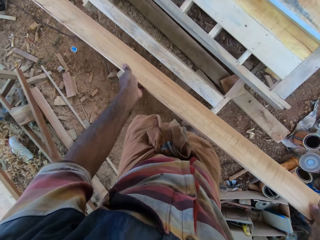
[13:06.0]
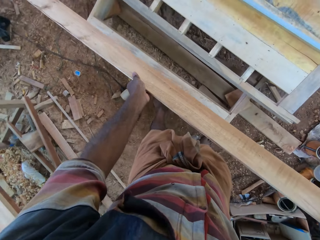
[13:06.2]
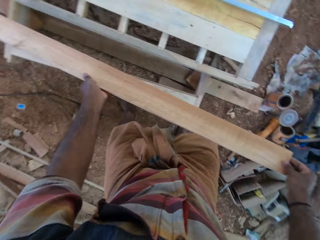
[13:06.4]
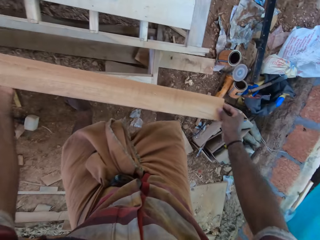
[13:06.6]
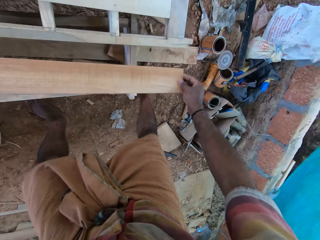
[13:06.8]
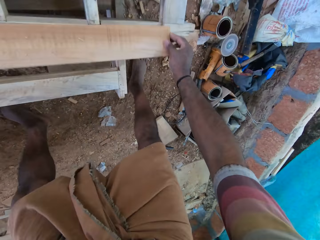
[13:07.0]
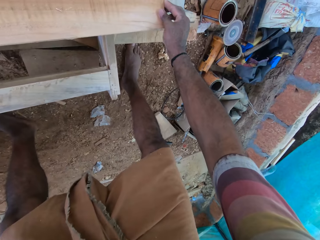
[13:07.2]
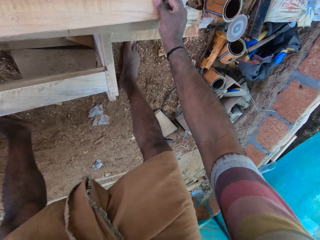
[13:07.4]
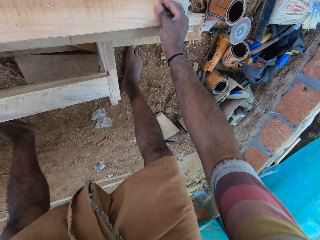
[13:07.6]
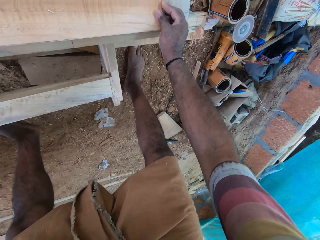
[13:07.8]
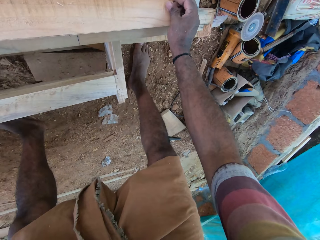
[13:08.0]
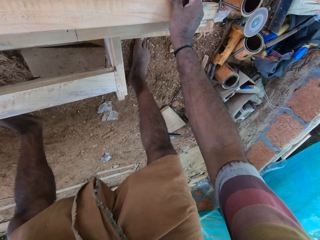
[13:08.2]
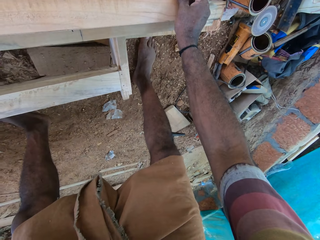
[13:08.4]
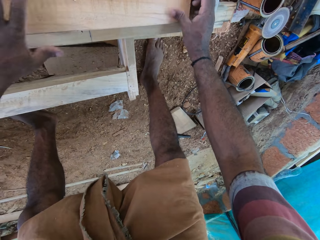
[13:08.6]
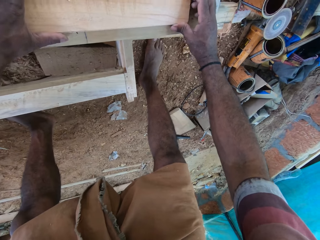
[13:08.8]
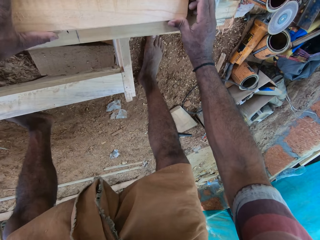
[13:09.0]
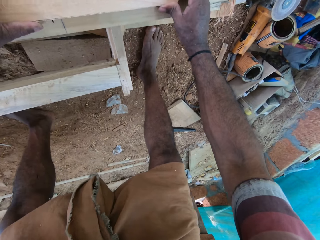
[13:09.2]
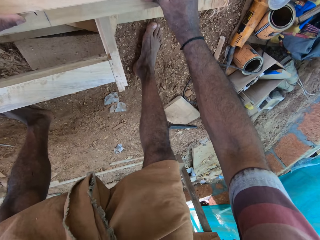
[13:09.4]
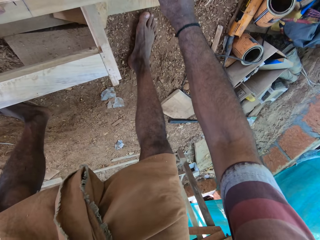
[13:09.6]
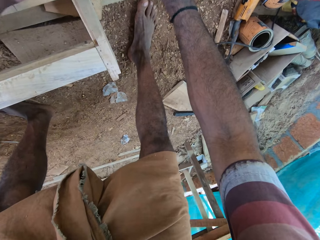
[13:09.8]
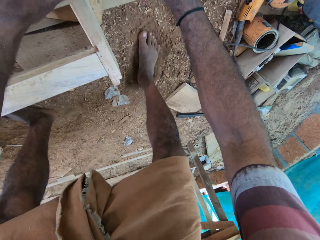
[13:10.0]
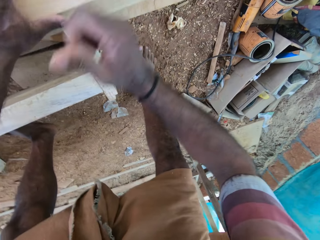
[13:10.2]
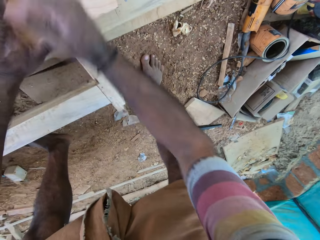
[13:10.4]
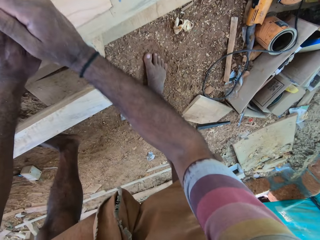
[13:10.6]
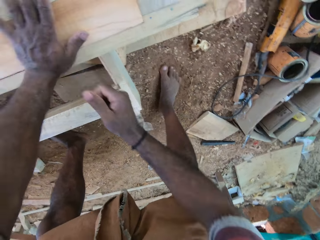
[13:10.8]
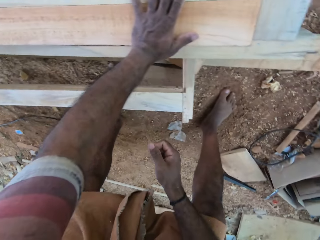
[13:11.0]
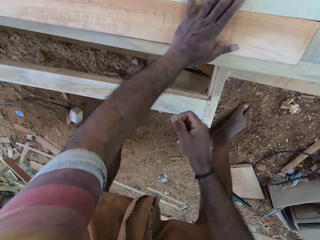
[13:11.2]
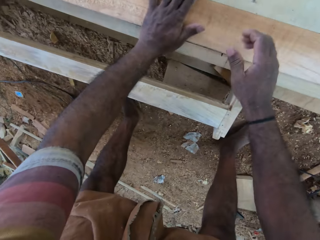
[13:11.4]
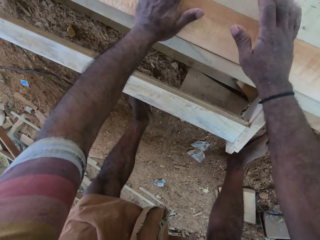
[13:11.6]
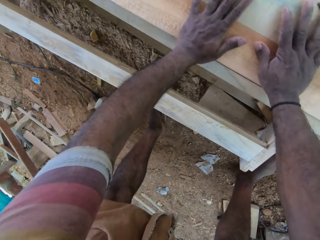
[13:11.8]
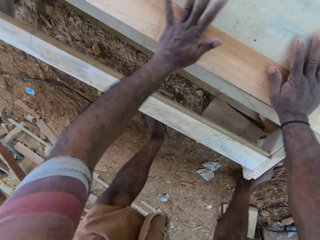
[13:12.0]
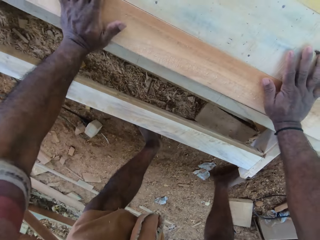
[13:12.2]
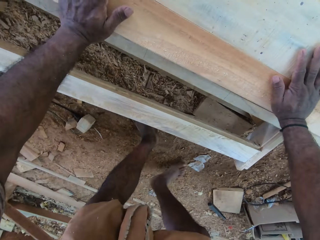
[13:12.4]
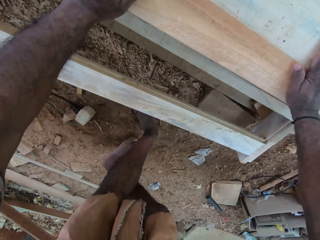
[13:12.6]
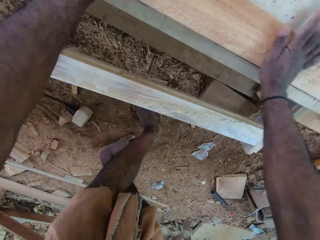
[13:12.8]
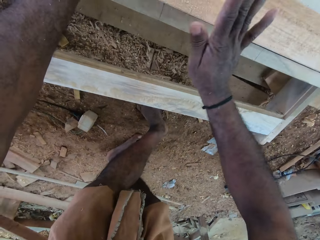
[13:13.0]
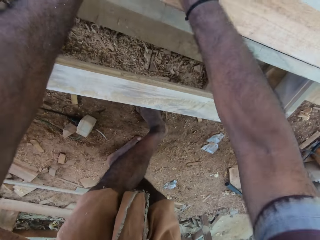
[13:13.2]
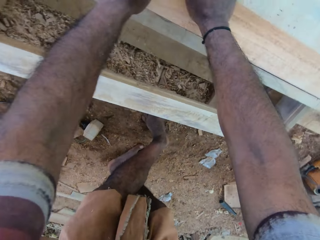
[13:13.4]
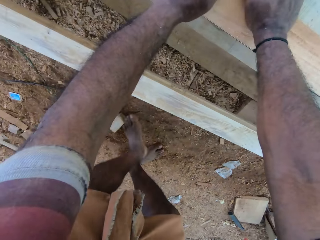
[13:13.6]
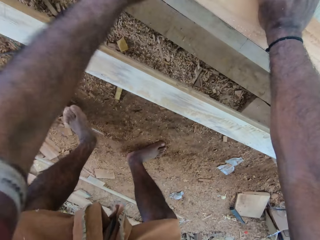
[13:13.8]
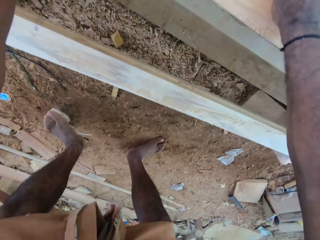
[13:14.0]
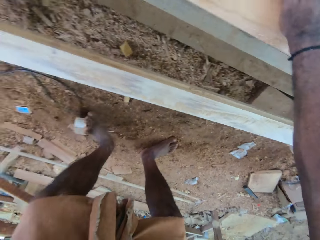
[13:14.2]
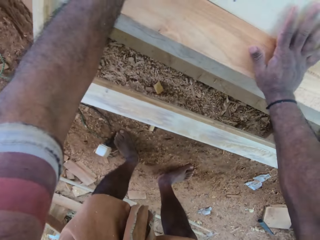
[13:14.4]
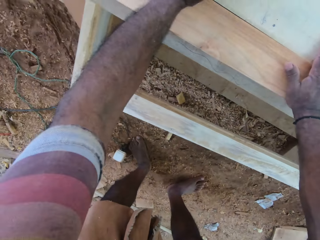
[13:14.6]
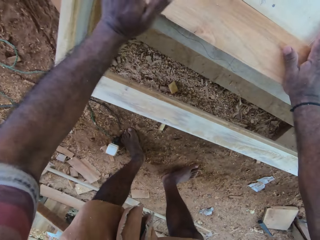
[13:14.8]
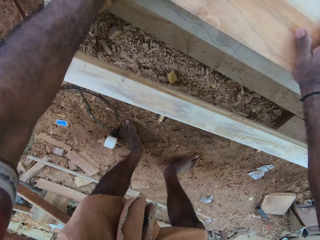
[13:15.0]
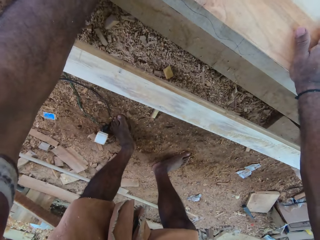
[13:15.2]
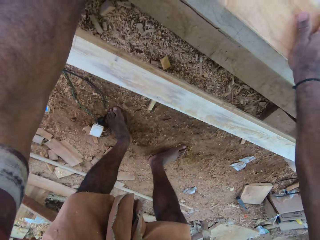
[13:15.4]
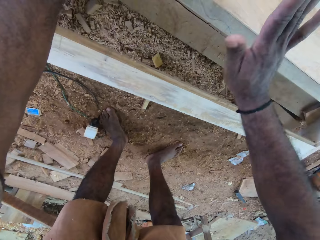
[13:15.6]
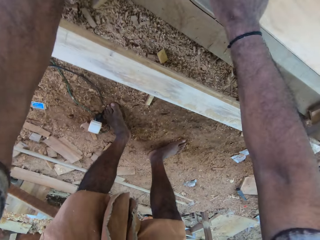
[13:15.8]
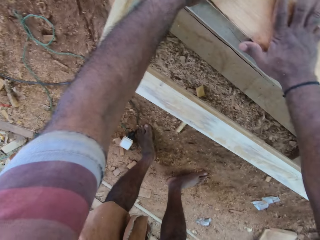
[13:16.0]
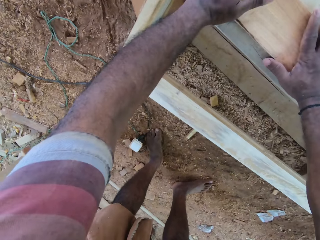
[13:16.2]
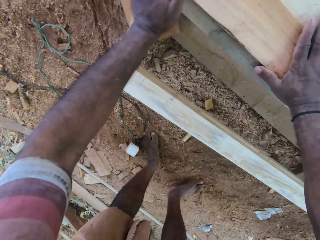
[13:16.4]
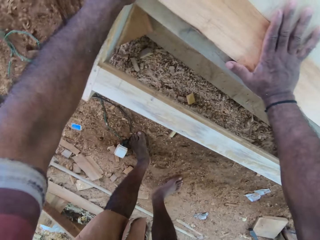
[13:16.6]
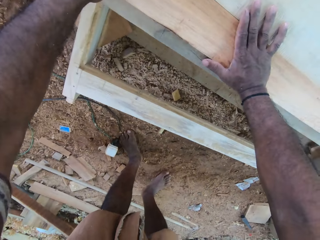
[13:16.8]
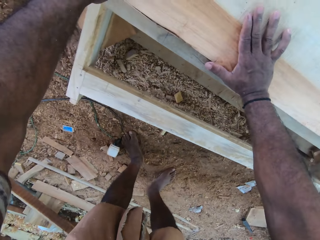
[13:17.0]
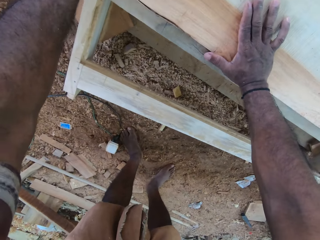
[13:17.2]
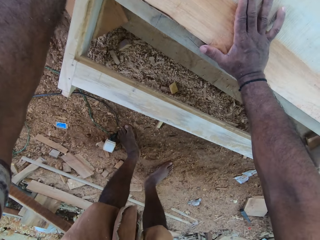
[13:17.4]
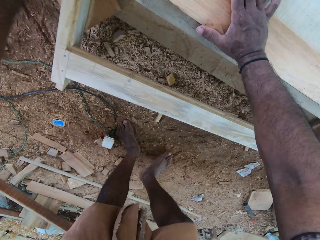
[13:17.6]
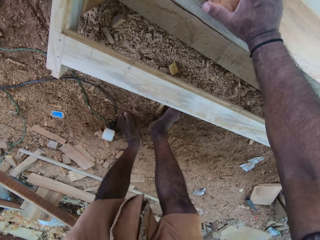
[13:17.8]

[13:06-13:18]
The camera wearer positions the wood on the structure. They fix the wood in the structure. They adjust the wood round on the structure.

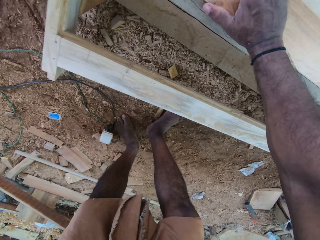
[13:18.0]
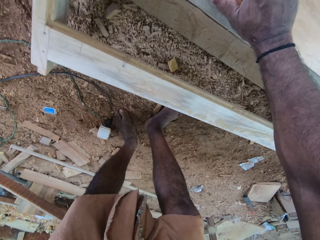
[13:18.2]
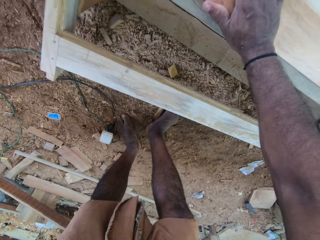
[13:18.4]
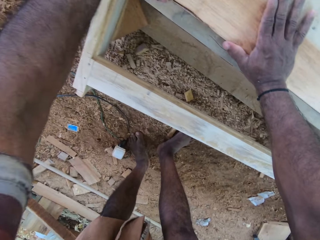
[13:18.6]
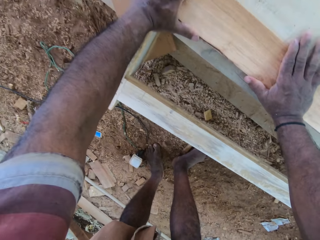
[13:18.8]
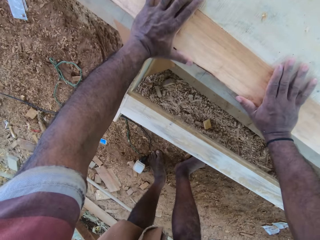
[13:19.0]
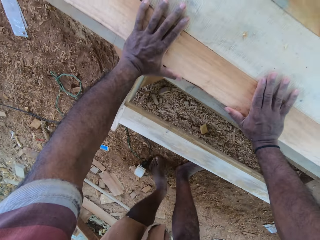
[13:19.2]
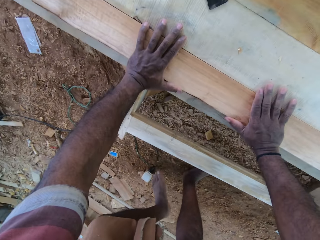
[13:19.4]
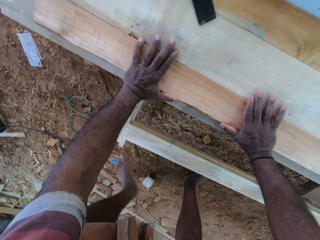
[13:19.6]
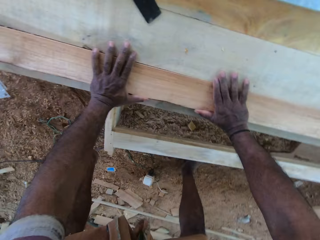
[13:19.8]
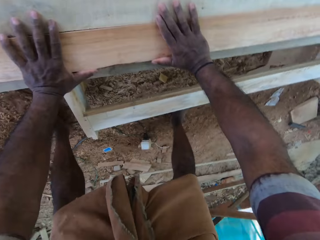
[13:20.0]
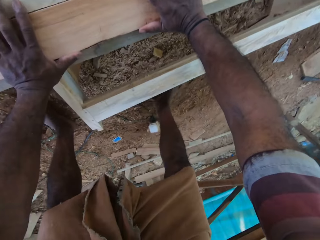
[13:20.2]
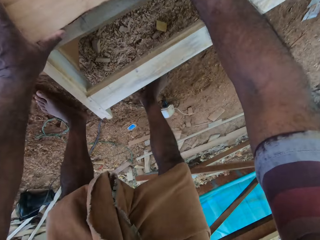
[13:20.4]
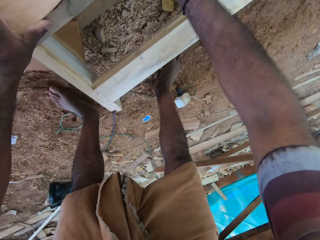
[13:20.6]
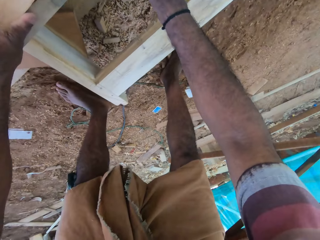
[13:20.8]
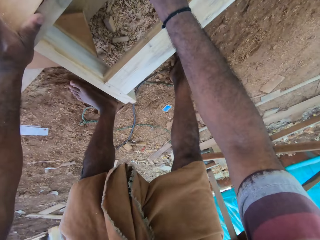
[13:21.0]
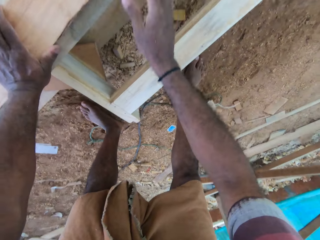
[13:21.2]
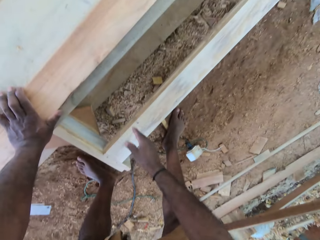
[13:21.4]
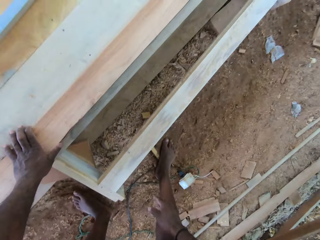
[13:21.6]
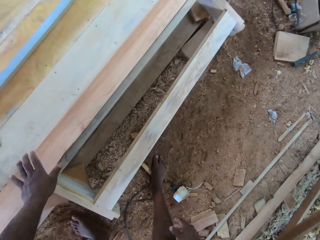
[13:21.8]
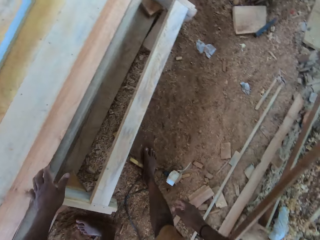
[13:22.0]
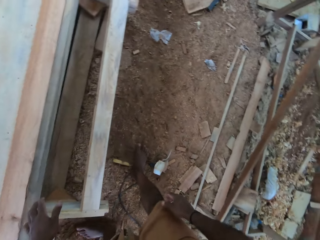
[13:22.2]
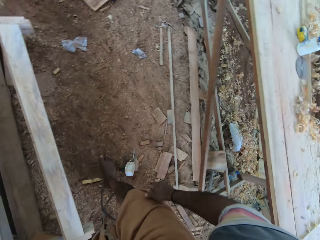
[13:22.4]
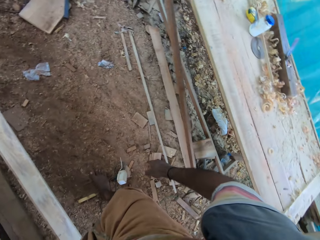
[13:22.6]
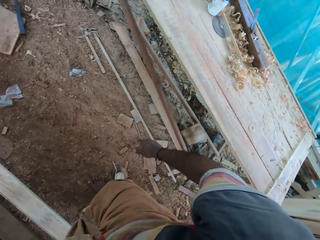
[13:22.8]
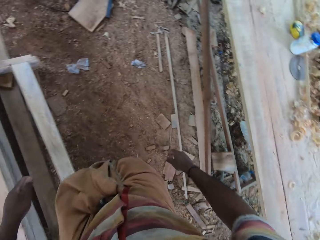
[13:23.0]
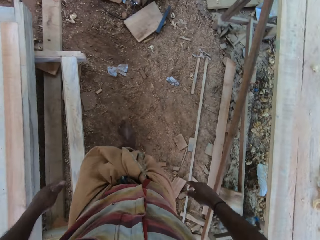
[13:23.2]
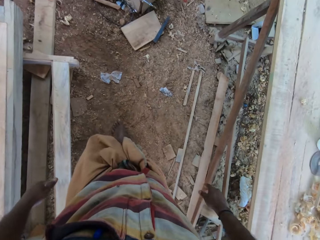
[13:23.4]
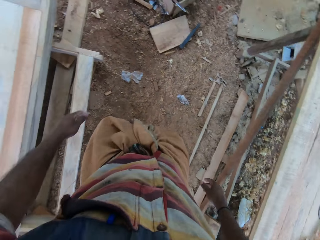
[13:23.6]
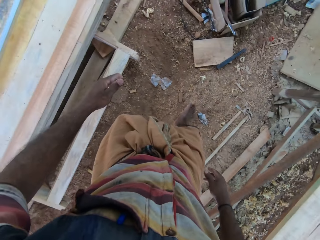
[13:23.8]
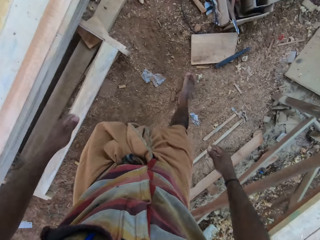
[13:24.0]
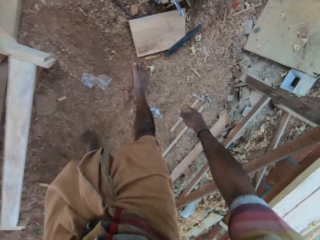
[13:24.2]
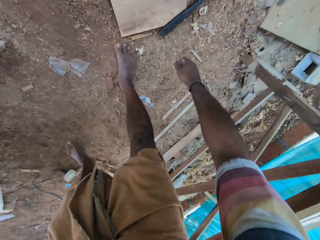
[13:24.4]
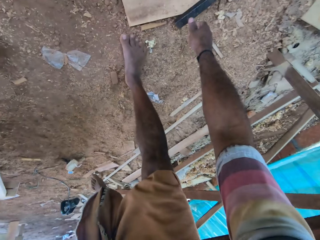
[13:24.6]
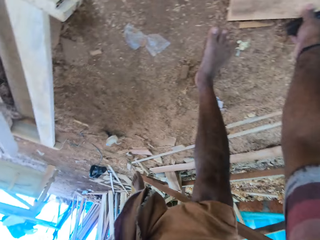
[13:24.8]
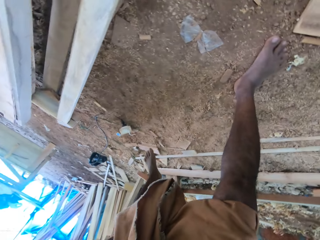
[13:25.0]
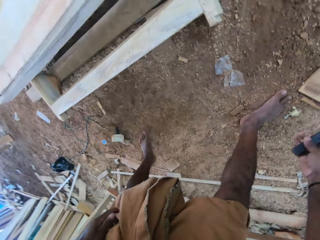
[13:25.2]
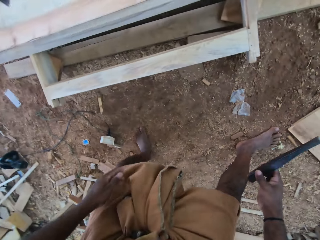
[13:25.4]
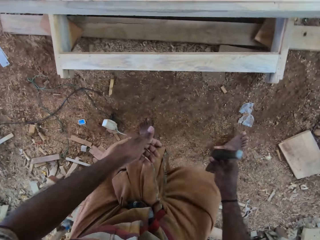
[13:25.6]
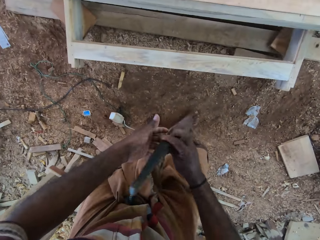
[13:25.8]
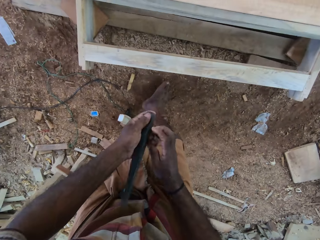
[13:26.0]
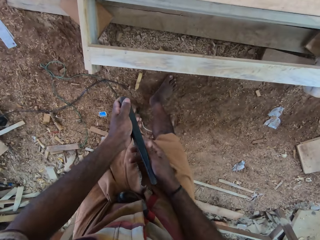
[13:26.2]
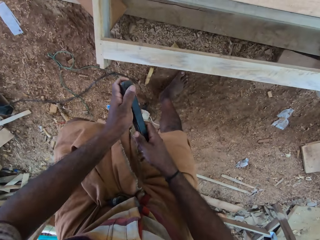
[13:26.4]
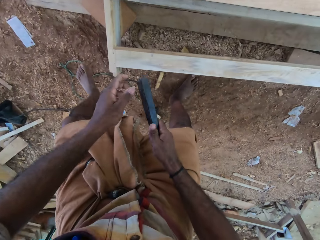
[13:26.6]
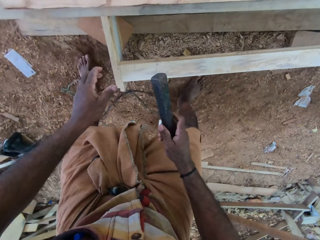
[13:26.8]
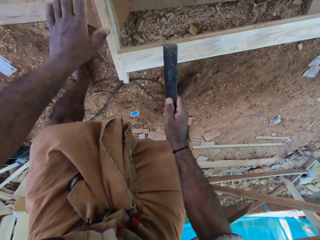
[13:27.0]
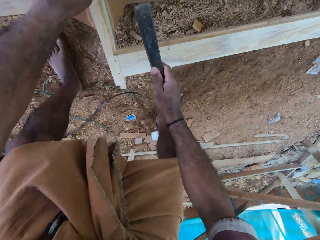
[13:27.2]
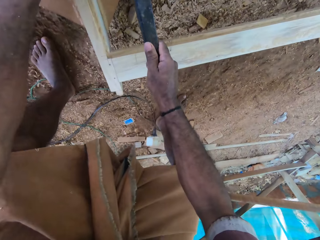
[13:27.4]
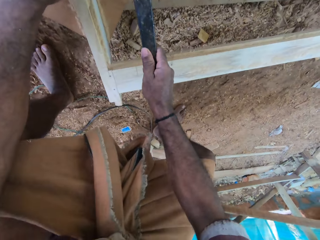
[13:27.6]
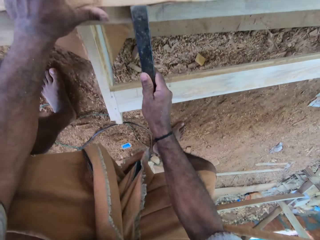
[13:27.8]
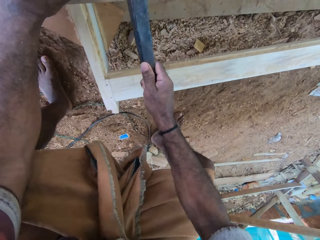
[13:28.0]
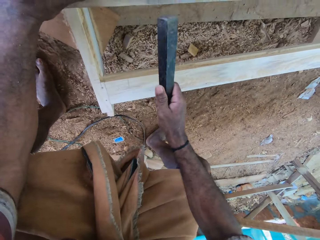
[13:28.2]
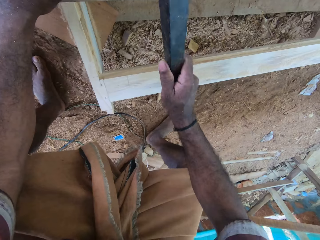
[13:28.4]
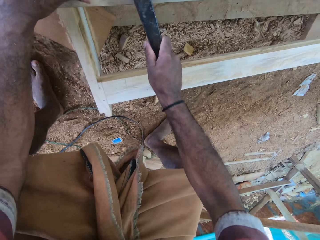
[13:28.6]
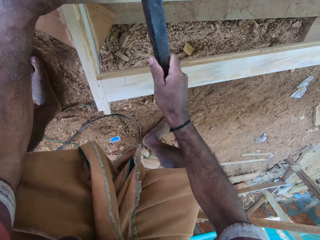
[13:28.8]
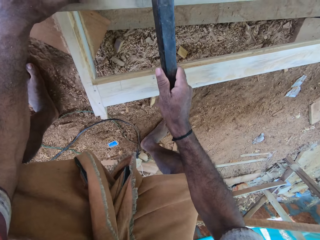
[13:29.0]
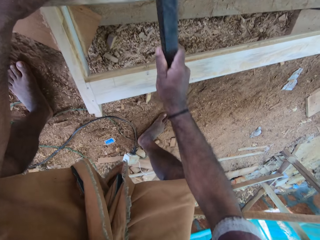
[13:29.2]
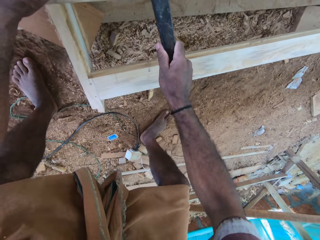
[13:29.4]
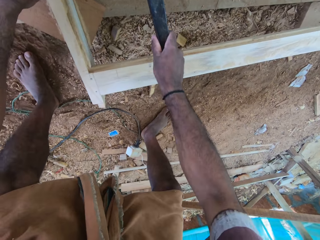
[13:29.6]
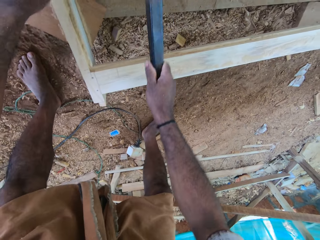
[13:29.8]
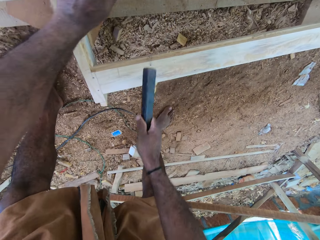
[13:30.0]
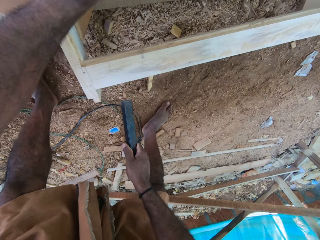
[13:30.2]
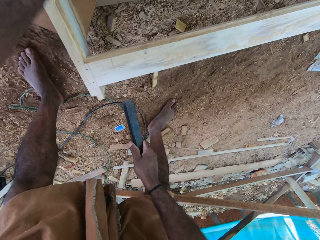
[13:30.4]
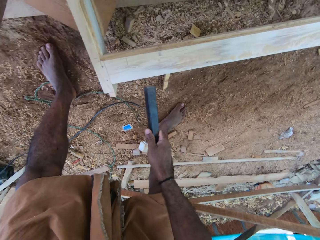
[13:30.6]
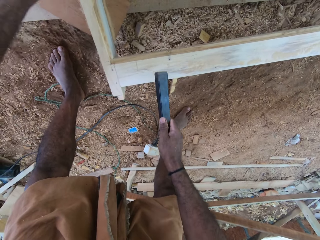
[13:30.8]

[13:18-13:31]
The camera wearer walks from the structure. They pick up a piece of wood on the floor. They take a chisel from the ground. They carry the wood to the wooden structure on the floor. They shift the wood piece in their hands. They adjust the wood on the structure round with the piece of wood. They hit the wood with the chisel.
